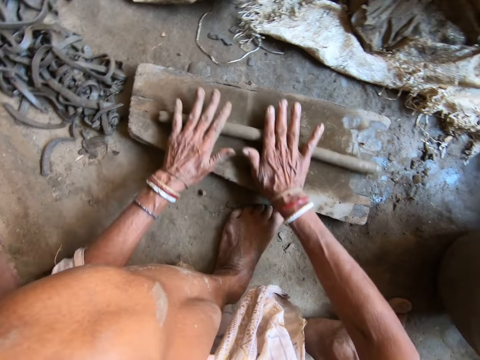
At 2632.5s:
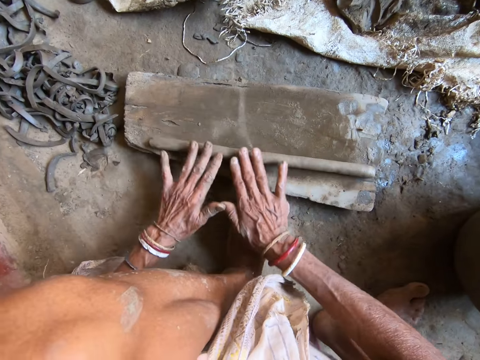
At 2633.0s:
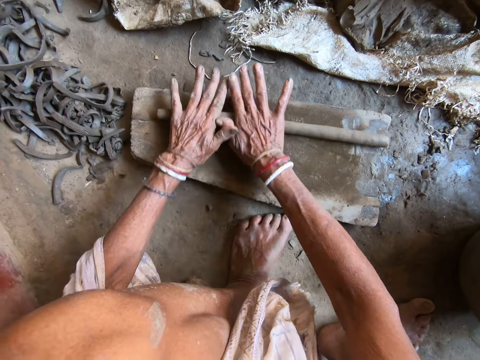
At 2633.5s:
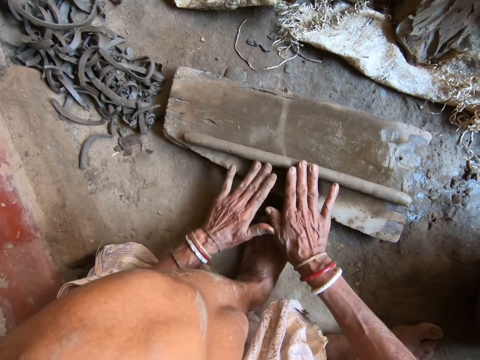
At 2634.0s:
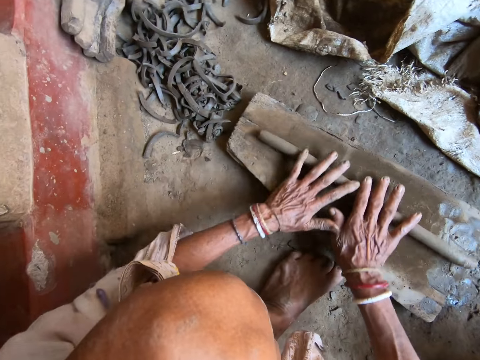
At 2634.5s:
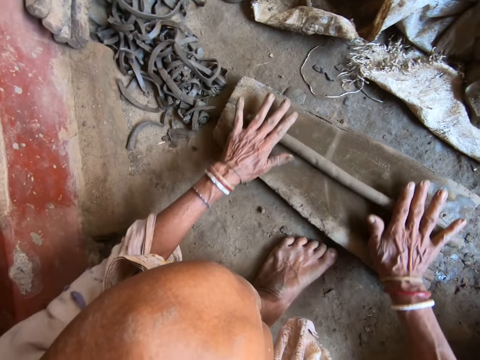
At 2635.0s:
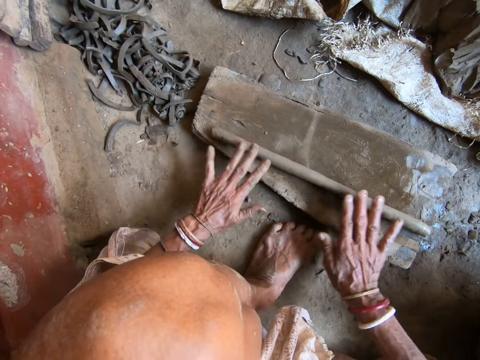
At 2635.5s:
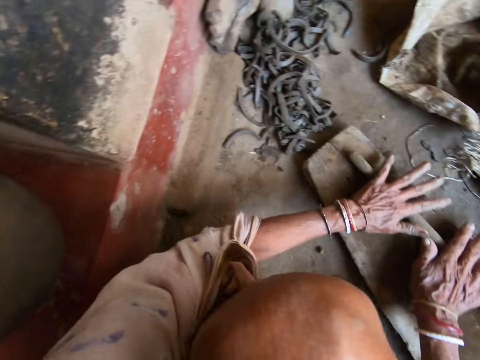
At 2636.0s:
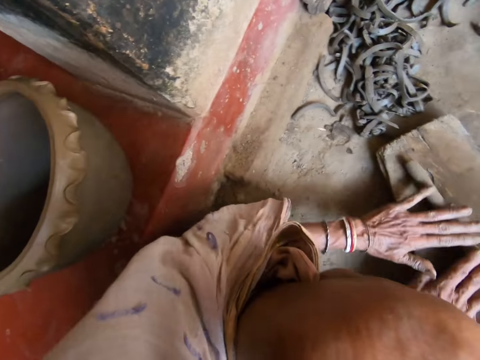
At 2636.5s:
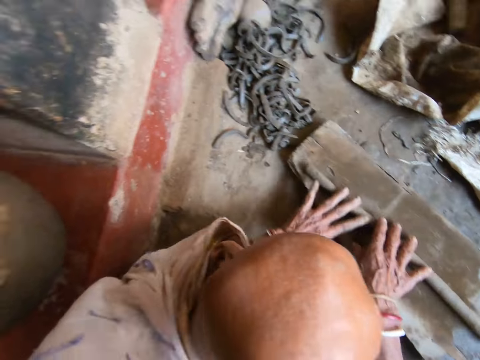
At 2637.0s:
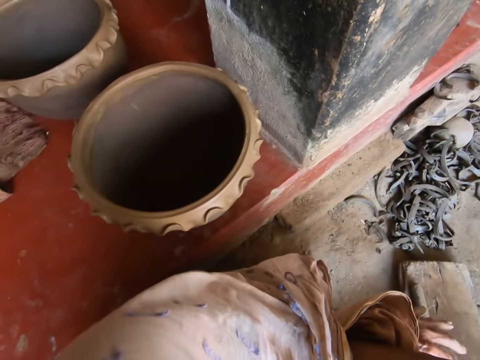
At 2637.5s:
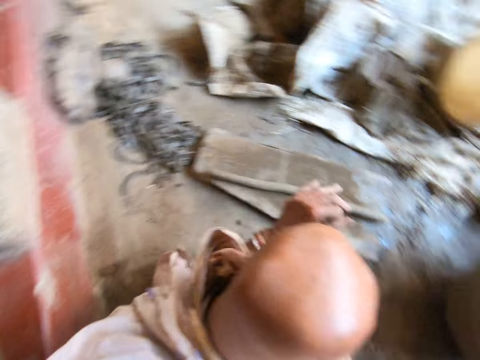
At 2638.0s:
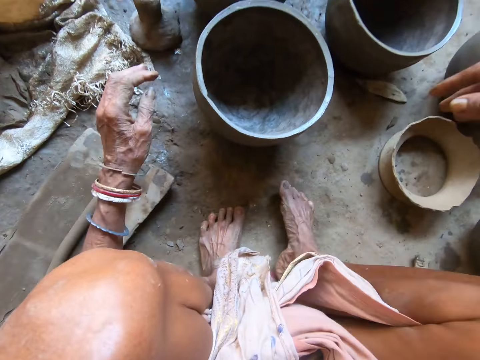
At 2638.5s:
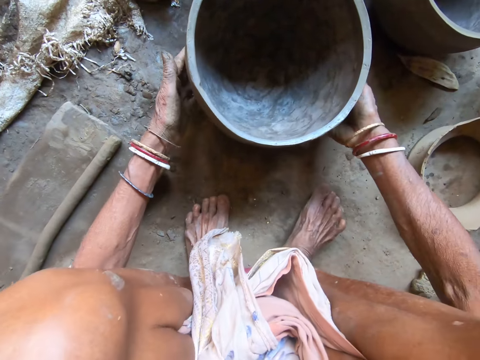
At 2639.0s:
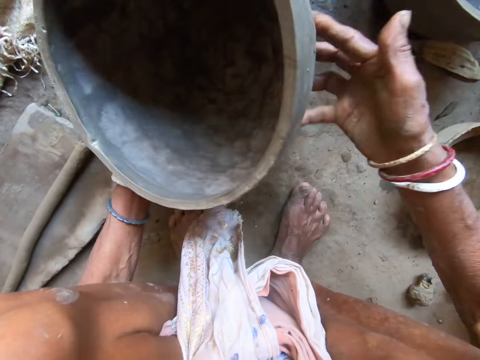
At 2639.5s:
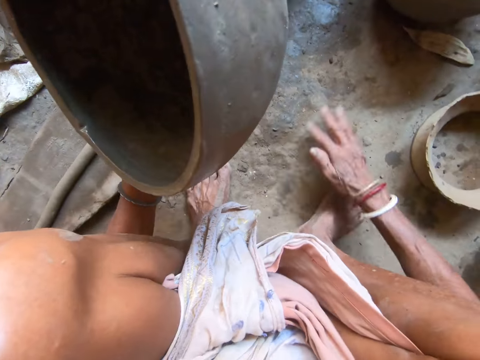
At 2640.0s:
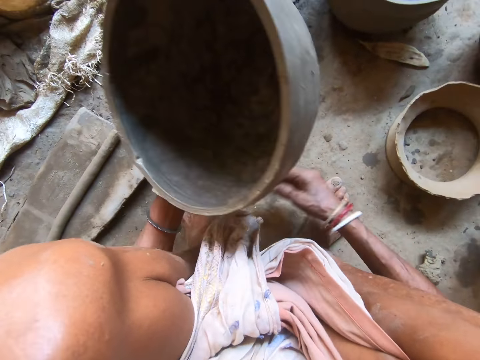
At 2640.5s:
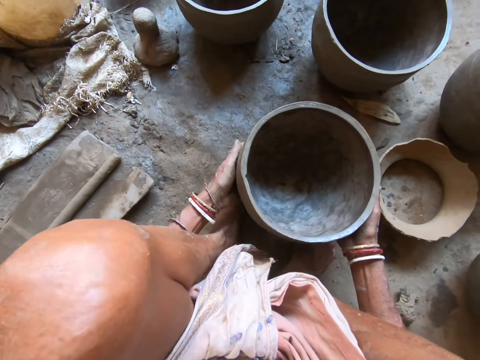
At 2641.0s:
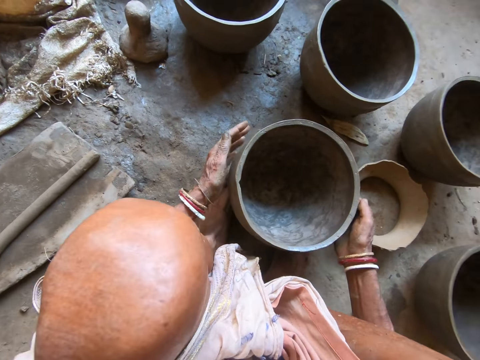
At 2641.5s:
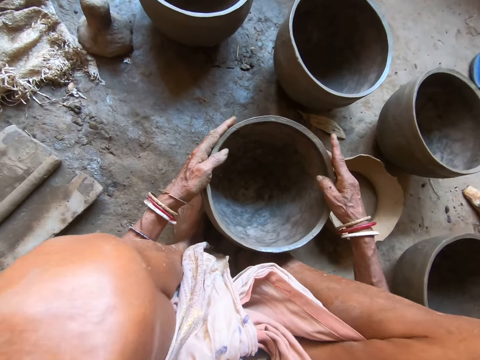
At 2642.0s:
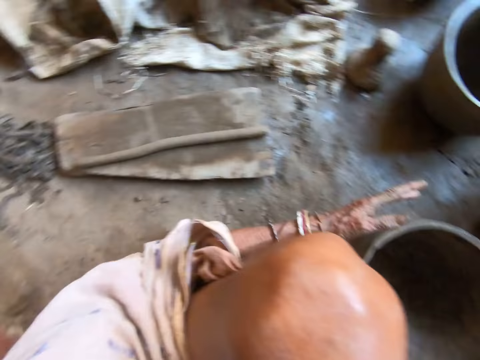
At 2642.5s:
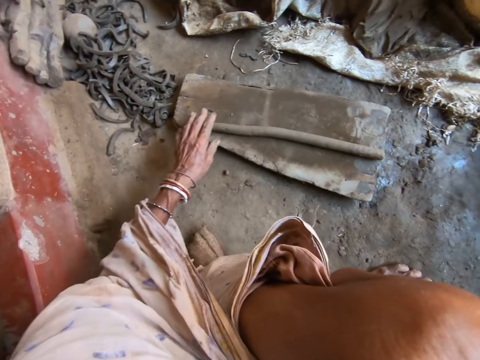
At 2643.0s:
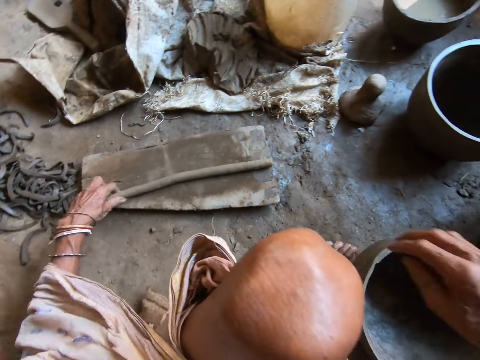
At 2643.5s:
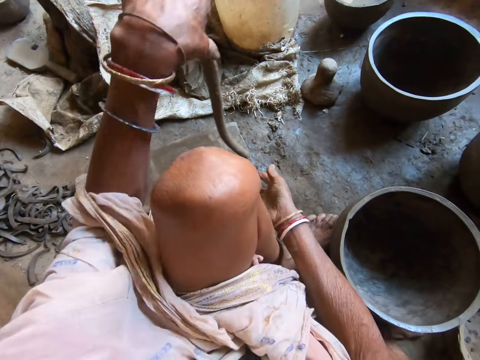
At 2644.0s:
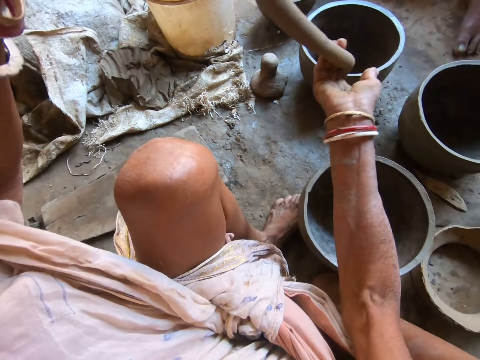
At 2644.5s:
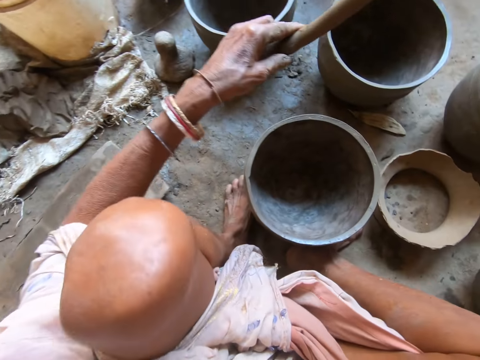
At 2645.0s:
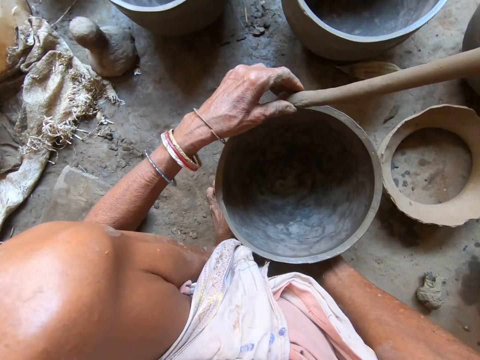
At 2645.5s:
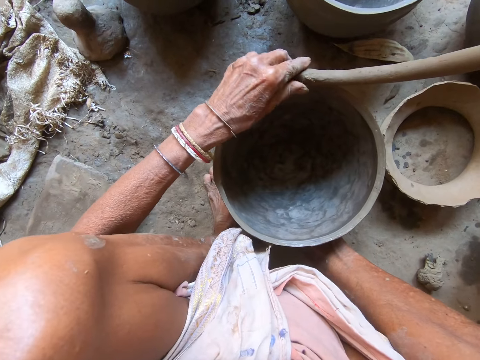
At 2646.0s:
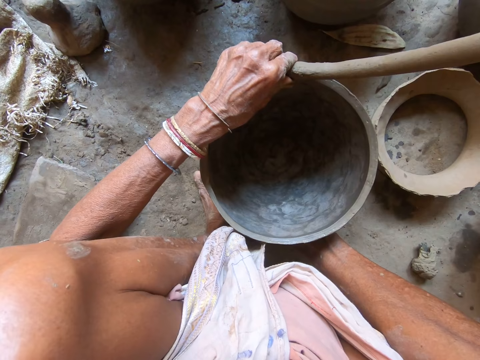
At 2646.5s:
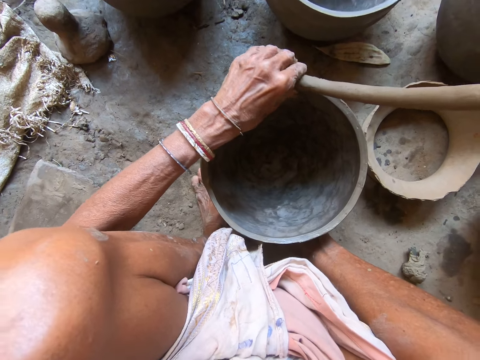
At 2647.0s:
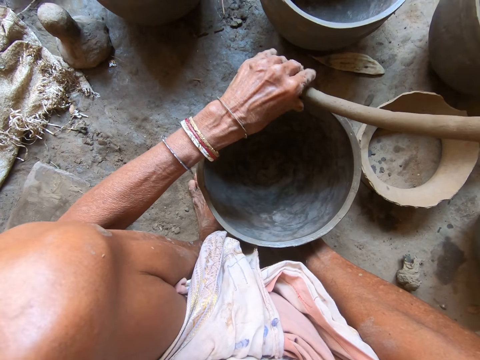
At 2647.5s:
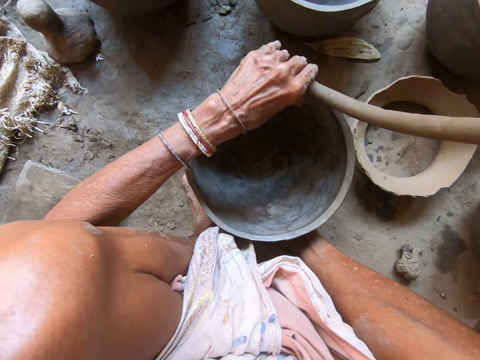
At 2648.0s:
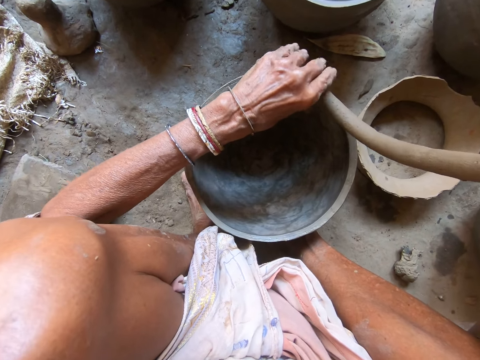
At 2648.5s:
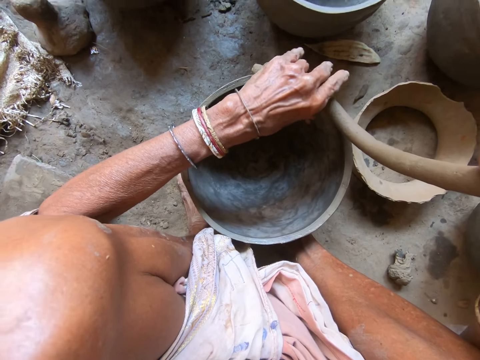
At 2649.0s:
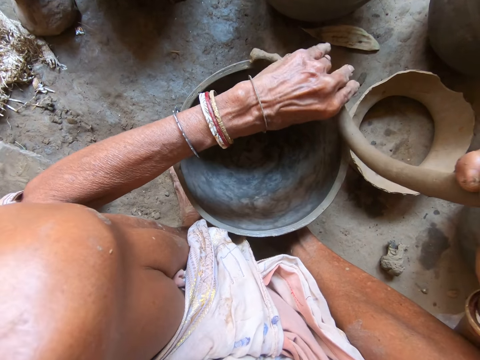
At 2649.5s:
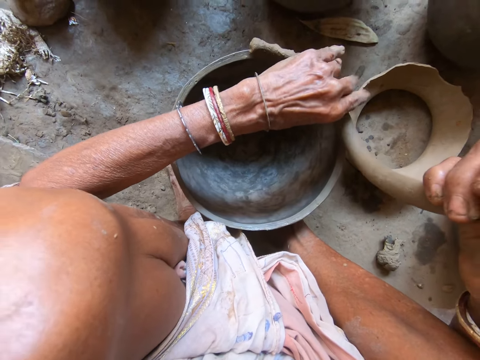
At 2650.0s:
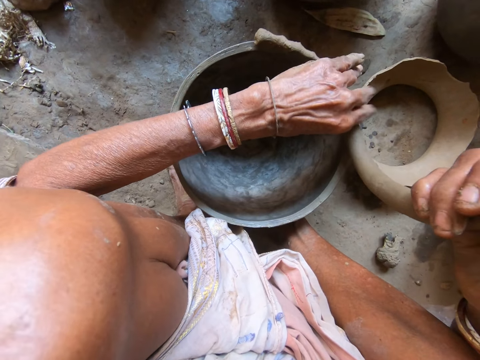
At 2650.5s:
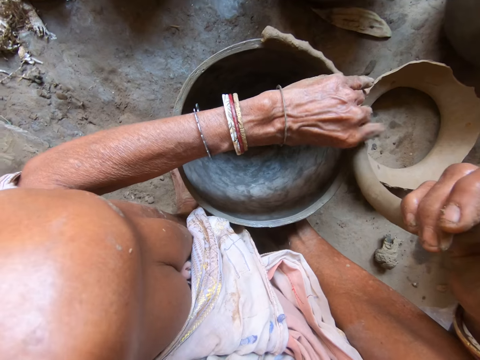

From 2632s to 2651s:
The camera wearer looks around. She picks a clay pot from the floor with both hands. She holds the clay pot in her left hand. She wipes the floor with her right hand. She examines the pot. She places the clay pot in her left hand onto the floor with both hands. She interacts with a man. The camera wearer picks the clay from the plank with her left hand. She holds the clay in her left hand with her right hand. She places the clay onto the clay pot on the floor with both hands. She fixes the clay.

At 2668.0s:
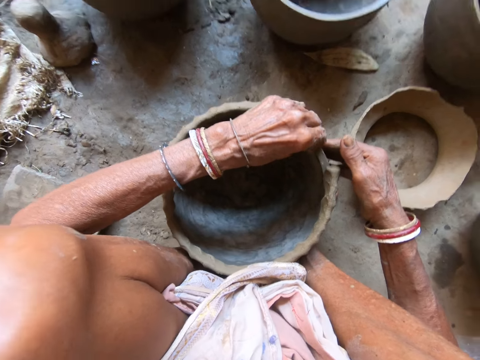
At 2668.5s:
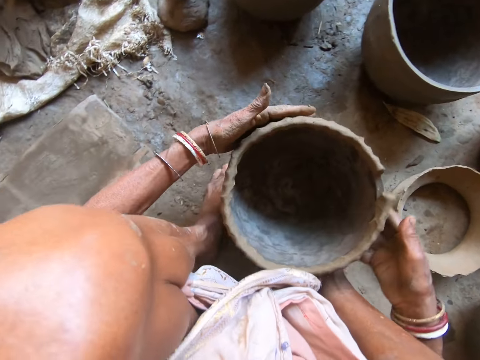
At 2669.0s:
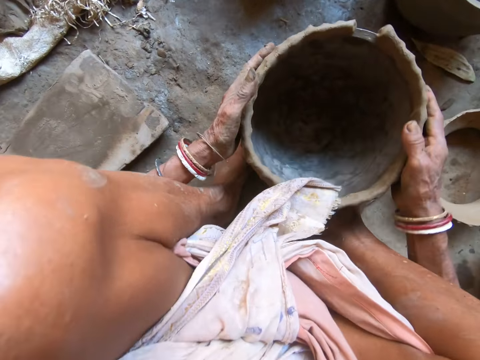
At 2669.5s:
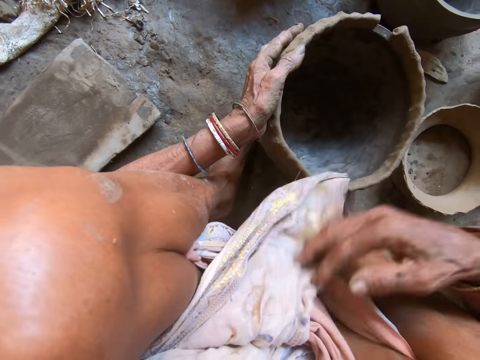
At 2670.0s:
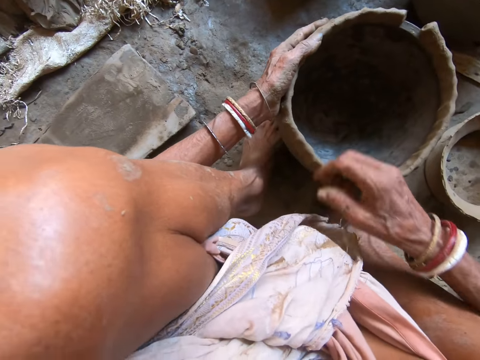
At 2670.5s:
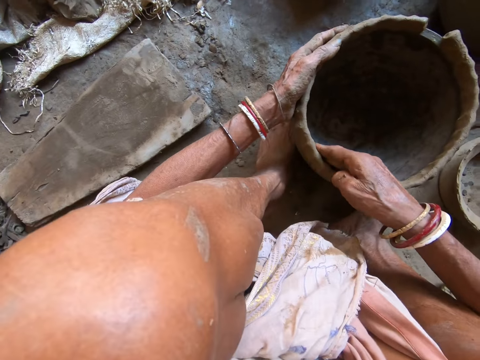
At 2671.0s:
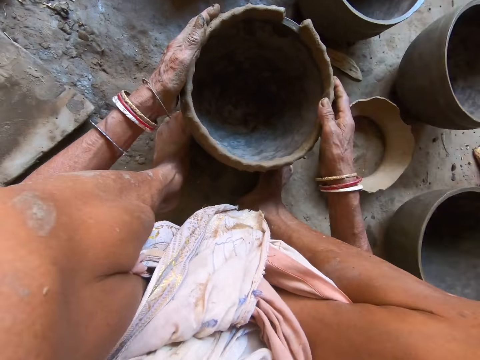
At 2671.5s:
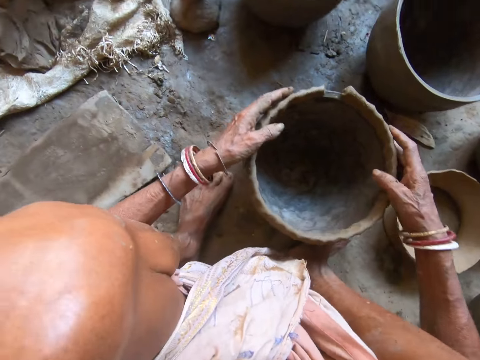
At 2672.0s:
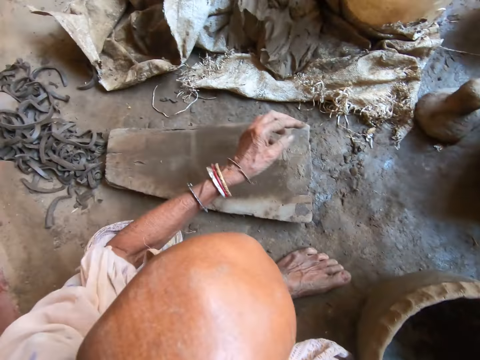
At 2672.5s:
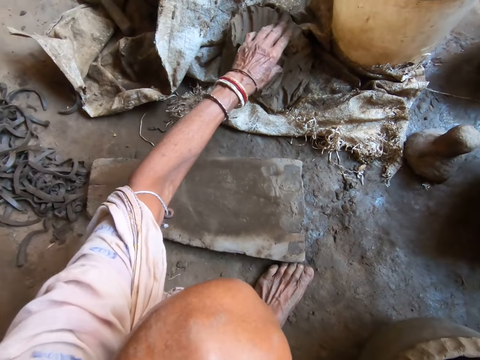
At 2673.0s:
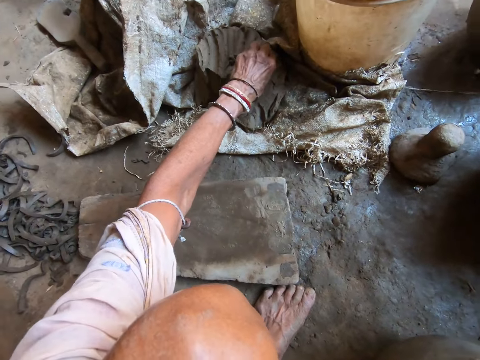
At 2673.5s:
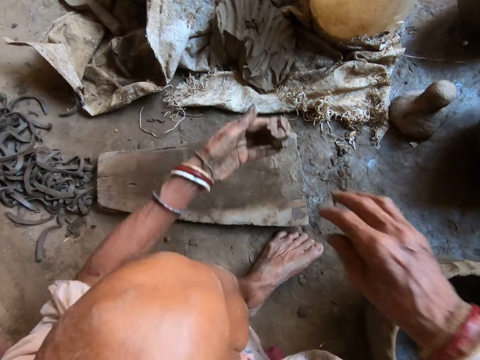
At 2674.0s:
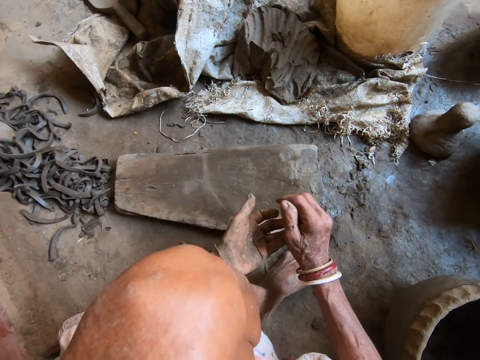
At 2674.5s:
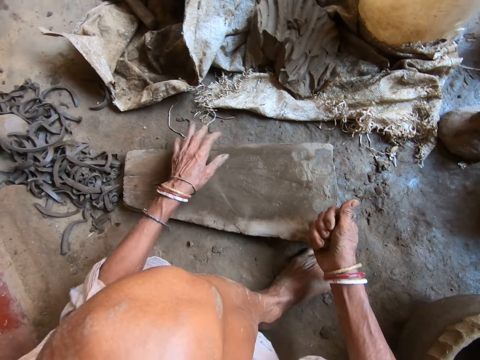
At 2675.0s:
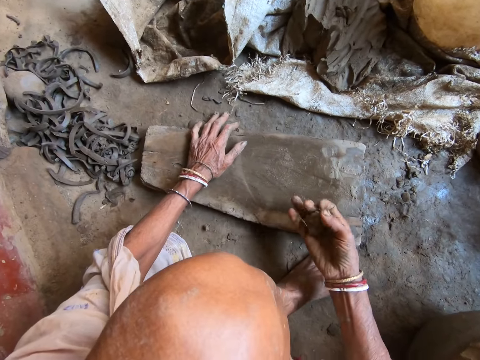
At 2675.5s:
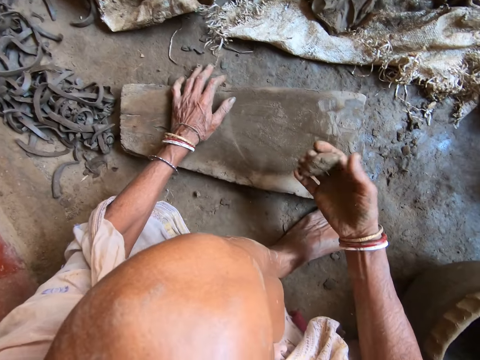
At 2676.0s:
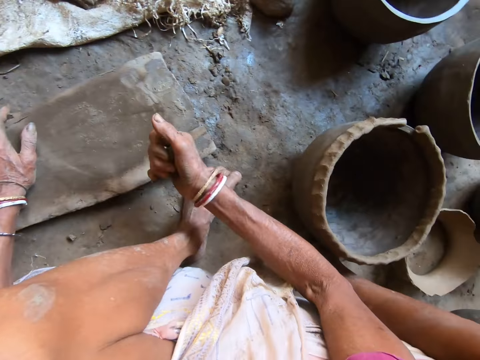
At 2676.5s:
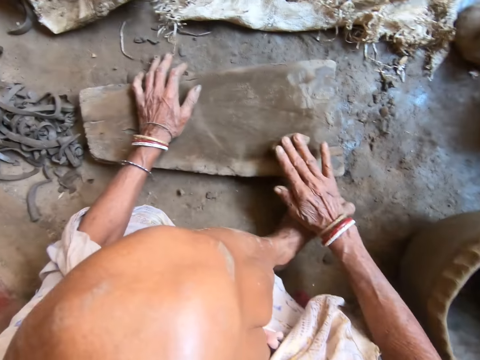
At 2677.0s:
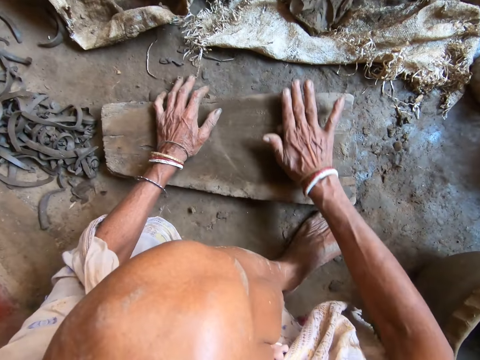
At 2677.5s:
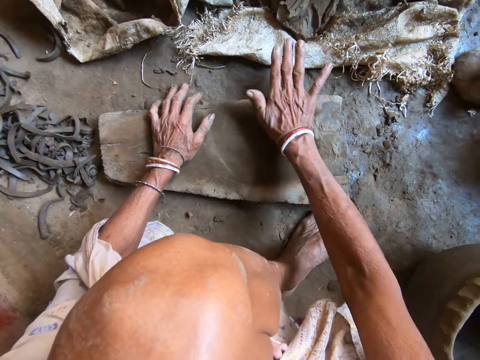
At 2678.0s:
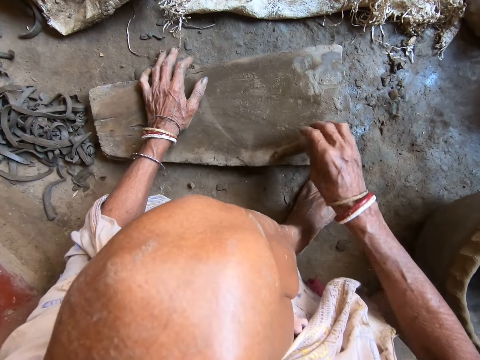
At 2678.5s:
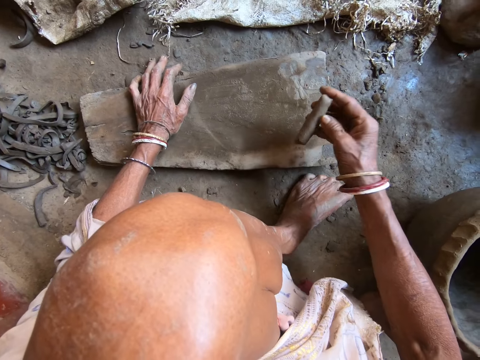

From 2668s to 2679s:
The camera wearer adjusts her cloth with her right hand. She adjusts the clay on the clay pot with her right hand. She scoops clay from the sack on the floor with her left hand. She moves the hands. She cuts the clay. She rolls the clay with both hands. She molds the clay. She places her left hand onto the plank on the floor. She rolls the clay in her right hand. She rolls the clay in her right hand onto the plank on the floor.
